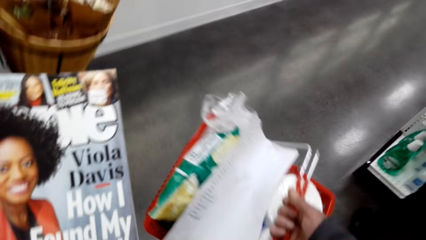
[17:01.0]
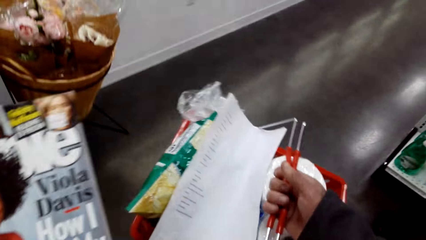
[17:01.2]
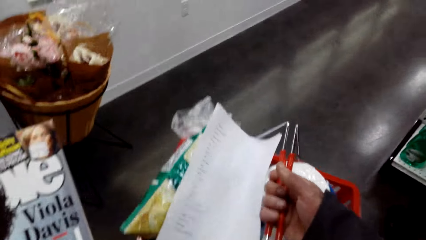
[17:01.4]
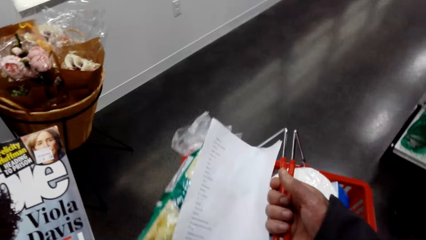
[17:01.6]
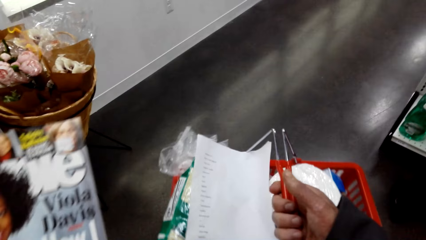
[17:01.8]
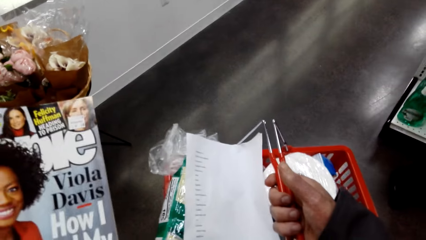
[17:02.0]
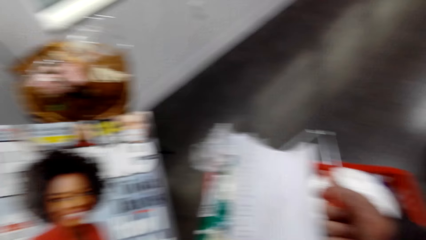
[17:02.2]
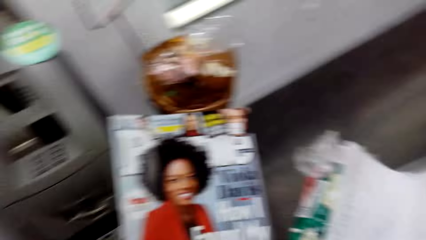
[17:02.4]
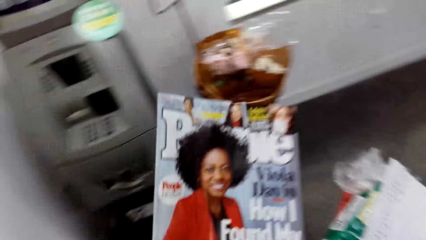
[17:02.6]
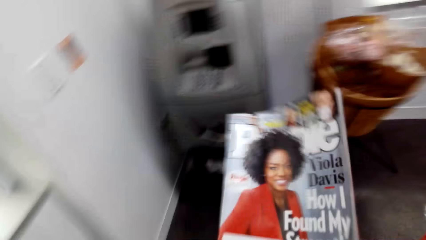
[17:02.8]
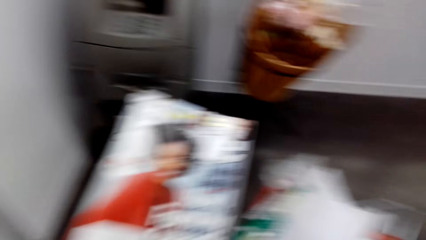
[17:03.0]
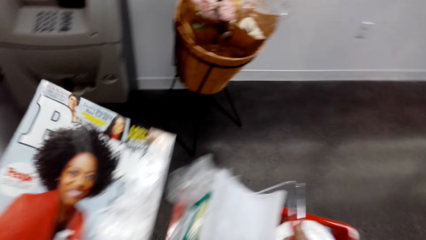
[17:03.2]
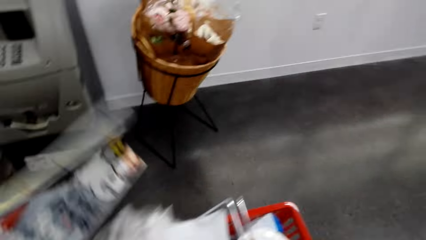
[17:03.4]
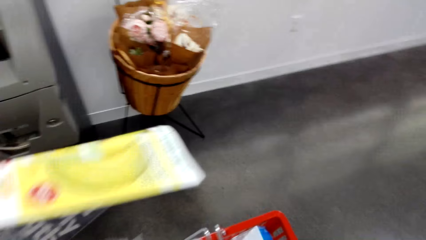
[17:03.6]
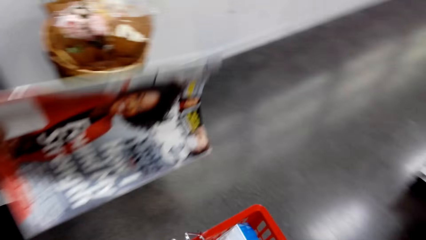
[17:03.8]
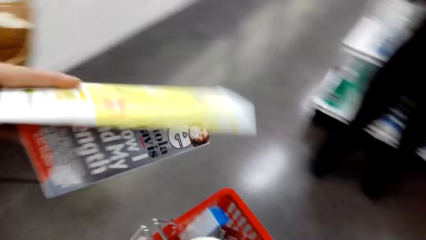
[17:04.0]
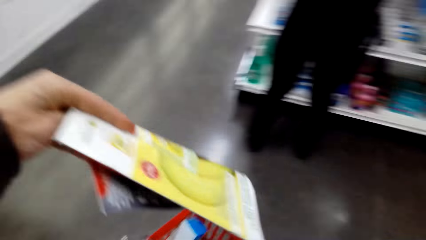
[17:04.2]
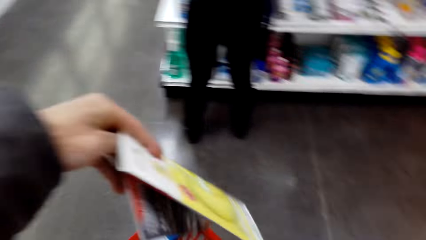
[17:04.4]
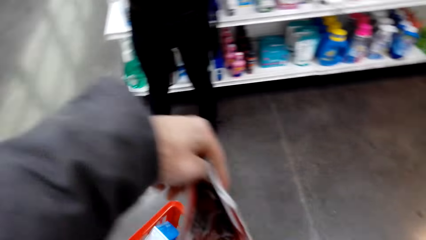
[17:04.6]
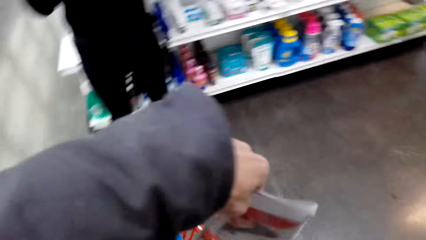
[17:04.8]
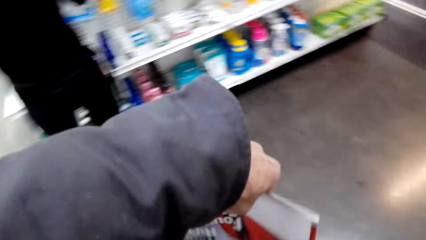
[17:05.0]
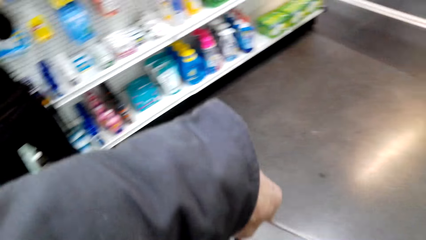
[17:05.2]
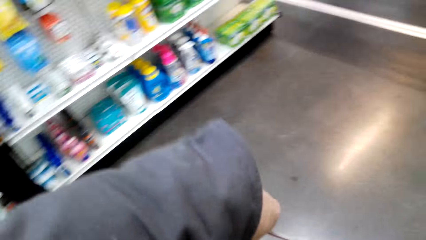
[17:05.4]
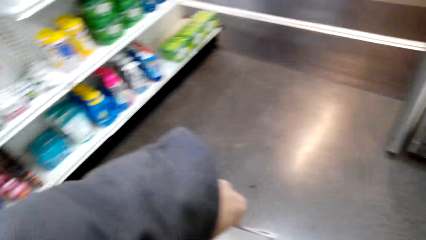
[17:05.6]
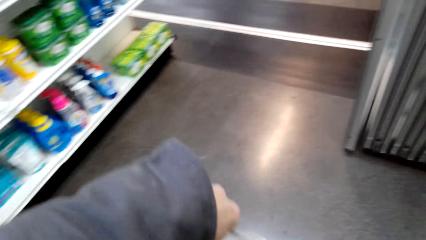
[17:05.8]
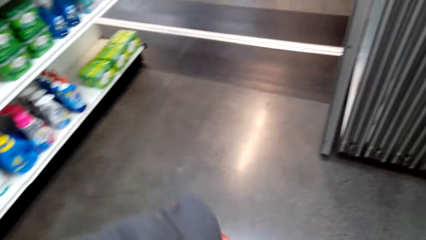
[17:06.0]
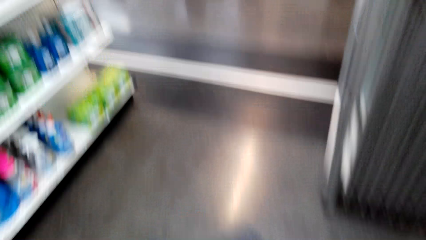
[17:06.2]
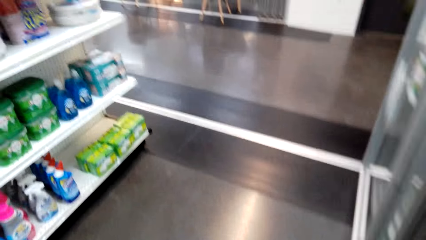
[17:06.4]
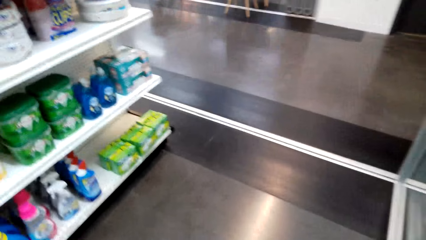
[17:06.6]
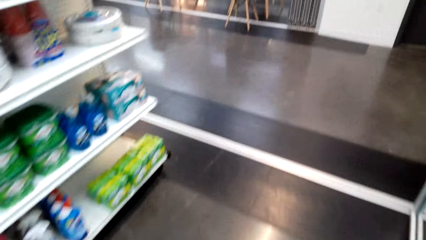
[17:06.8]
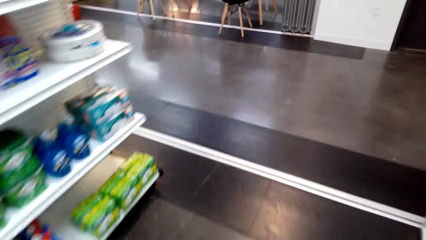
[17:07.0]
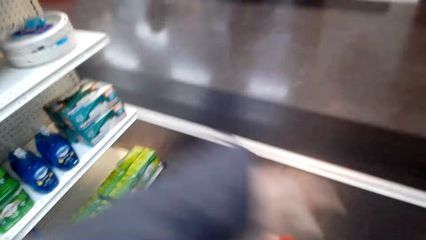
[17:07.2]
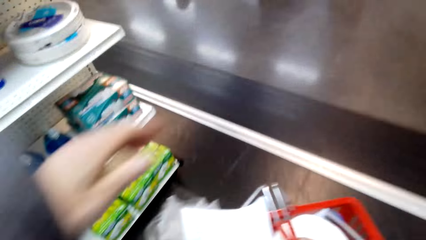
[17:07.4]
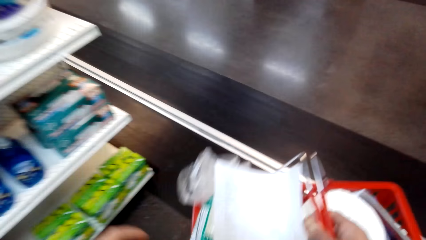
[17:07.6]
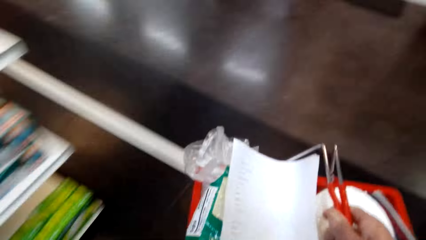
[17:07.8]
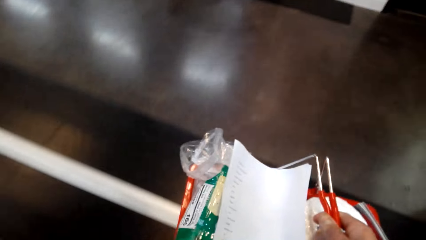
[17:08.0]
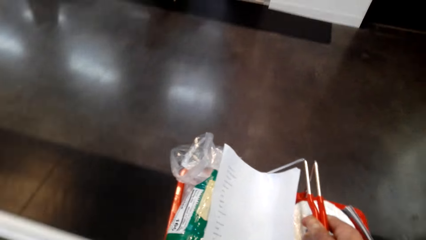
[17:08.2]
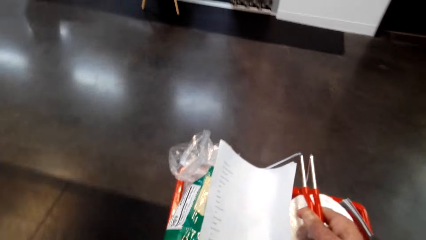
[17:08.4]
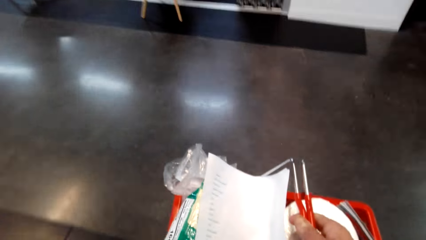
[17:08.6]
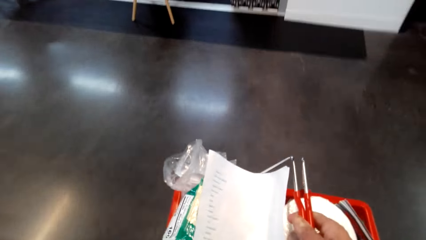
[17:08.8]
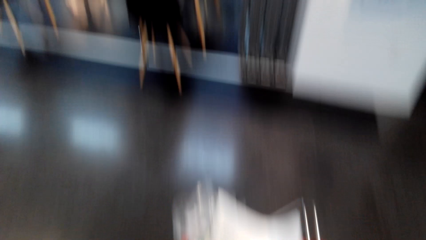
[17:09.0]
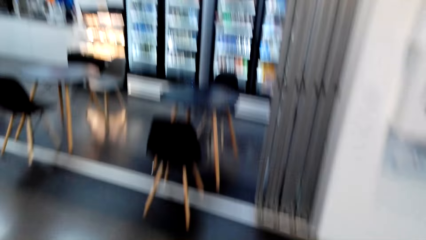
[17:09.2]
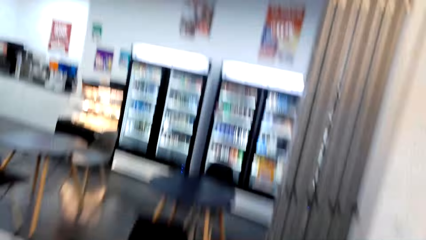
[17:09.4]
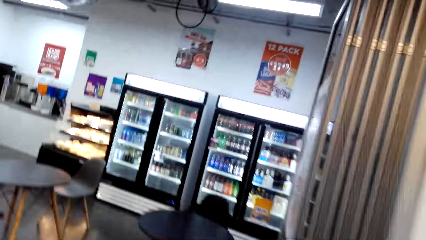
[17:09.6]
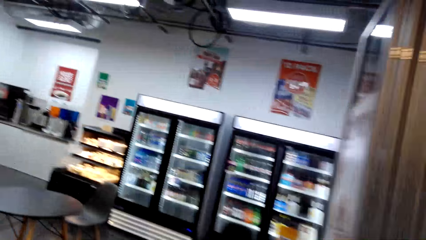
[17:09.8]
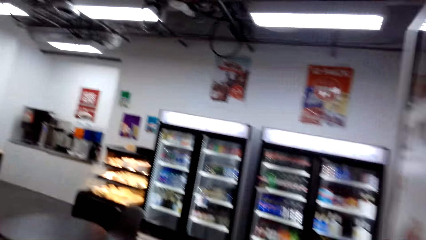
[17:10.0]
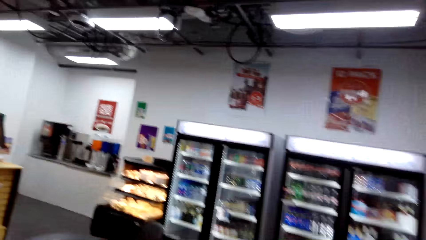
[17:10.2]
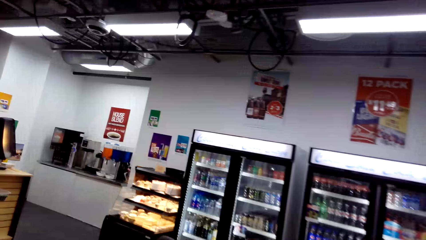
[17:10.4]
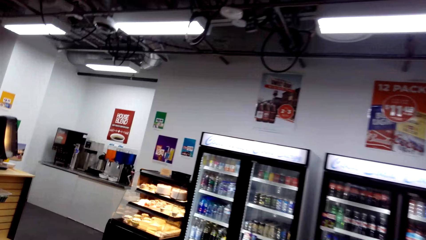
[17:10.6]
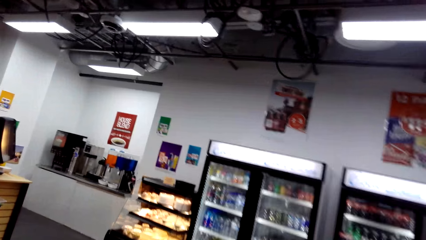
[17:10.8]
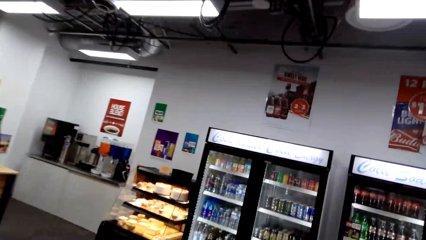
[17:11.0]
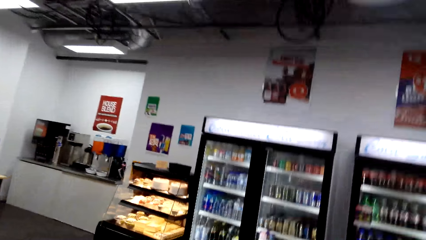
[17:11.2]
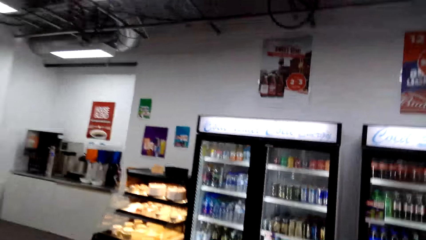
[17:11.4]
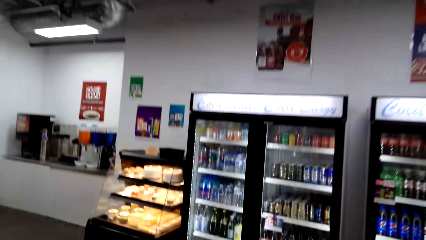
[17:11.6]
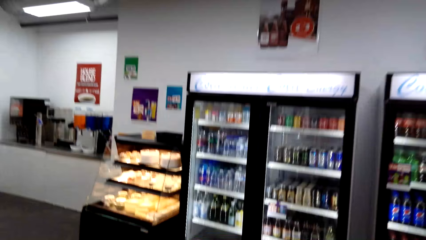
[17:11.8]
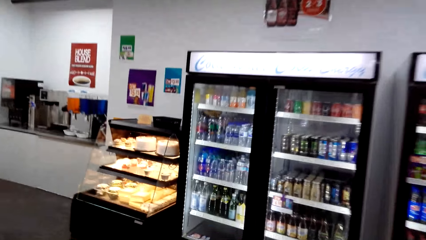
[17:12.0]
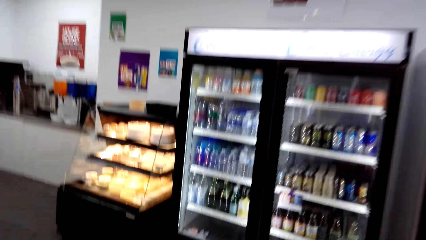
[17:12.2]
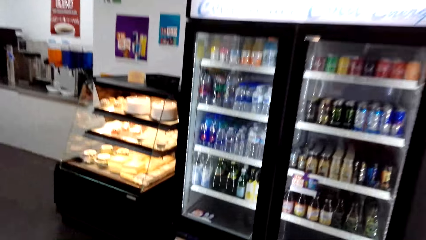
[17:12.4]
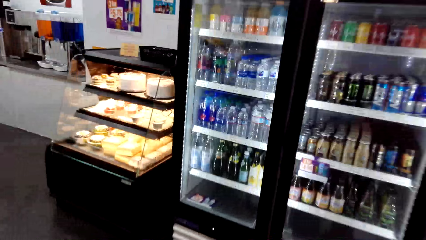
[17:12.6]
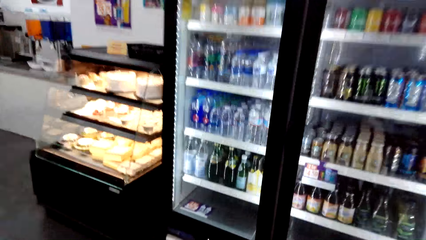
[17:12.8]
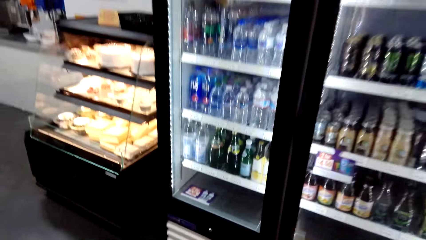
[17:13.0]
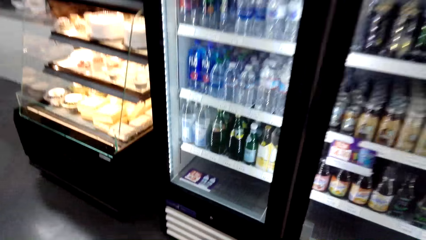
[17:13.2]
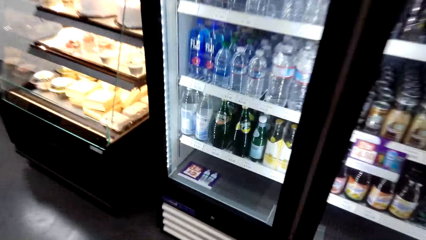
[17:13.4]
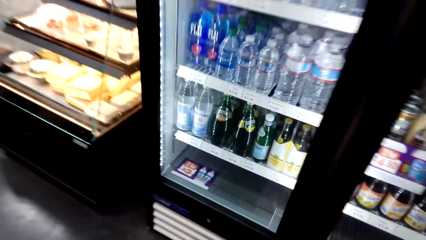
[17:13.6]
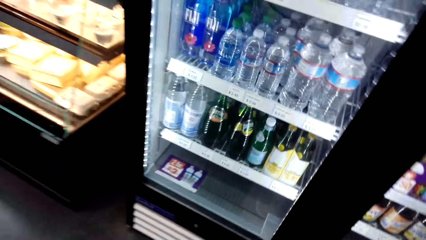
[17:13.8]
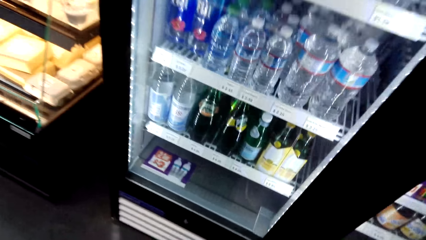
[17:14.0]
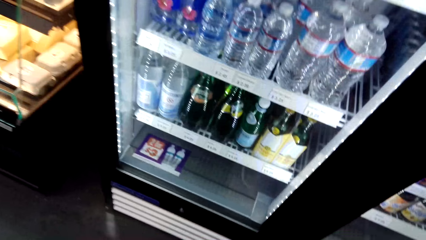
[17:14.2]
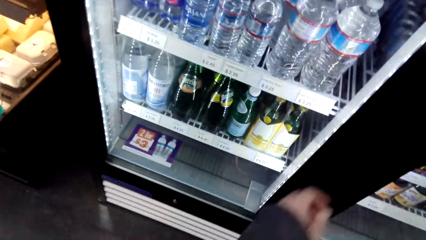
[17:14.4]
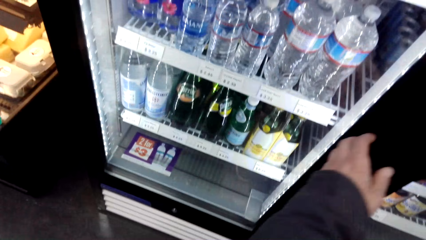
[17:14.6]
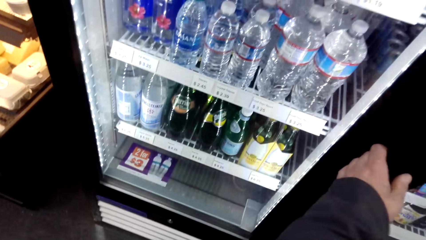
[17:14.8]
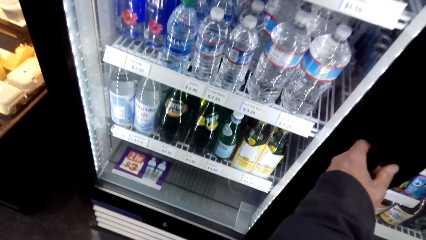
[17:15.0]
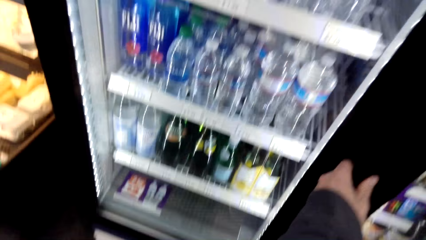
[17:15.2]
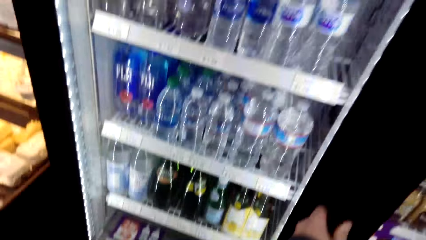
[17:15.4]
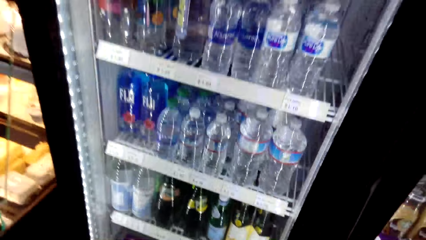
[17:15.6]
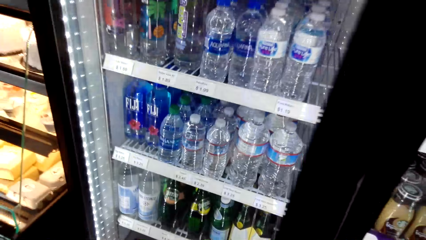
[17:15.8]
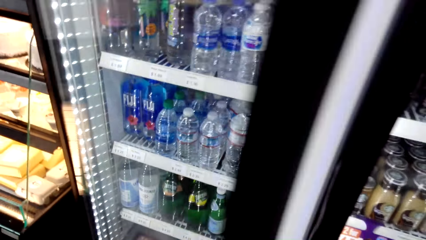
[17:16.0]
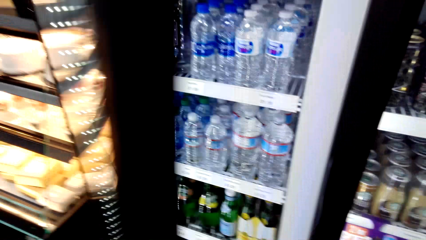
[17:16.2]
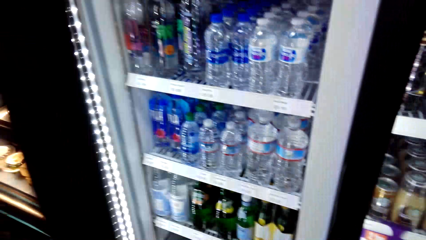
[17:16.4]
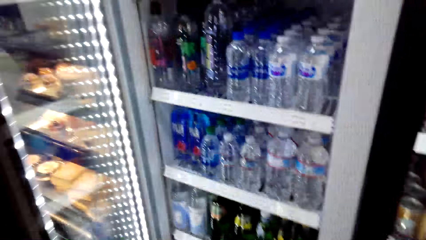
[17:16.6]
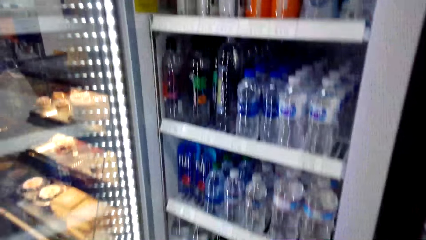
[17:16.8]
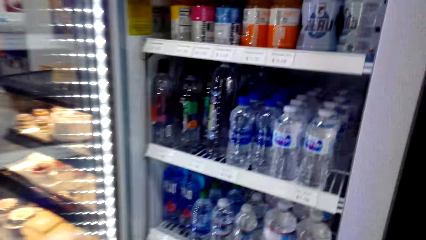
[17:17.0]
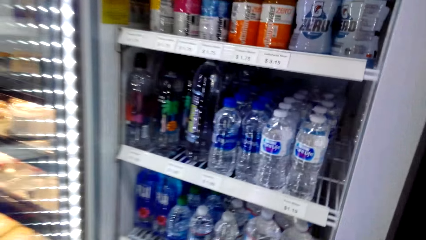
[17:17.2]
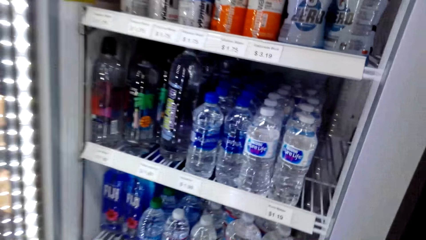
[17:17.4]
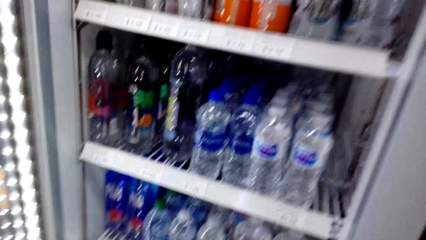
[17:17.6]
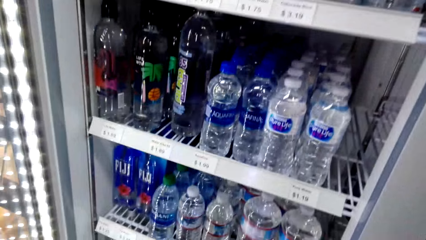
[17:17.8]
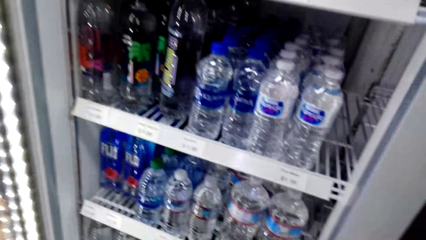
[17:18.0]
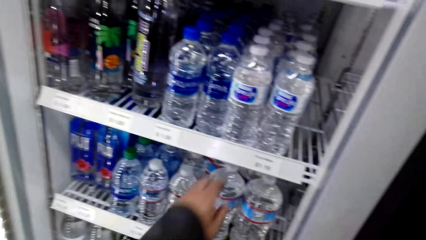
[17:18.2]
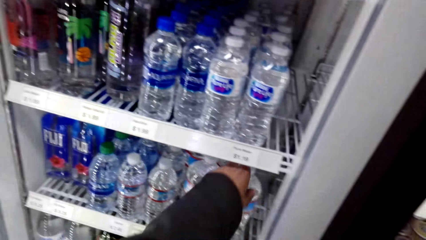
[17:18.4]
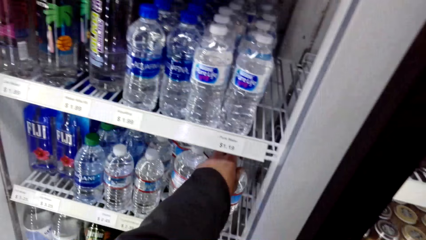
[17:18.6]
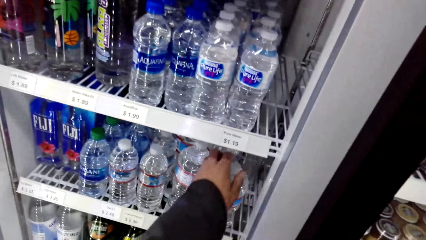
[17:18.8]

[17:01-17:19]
The camera wearer walks around. A person talks to the camera wearer. The camera wearer turns around. They put the magazine book in the shopping basket. They walk around. They walk near the fridge. They open the fridge.
